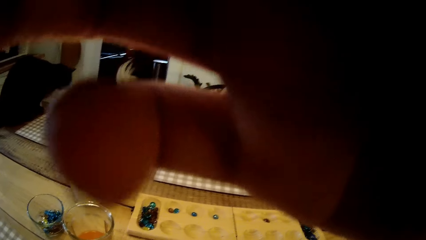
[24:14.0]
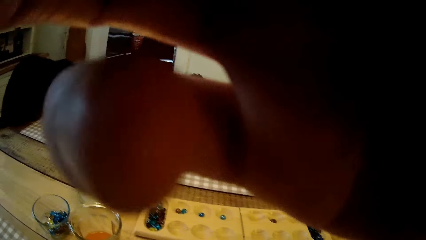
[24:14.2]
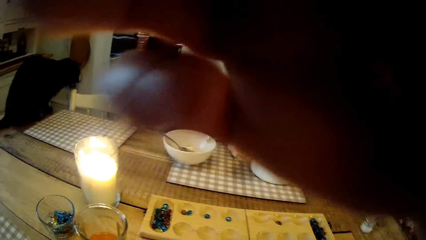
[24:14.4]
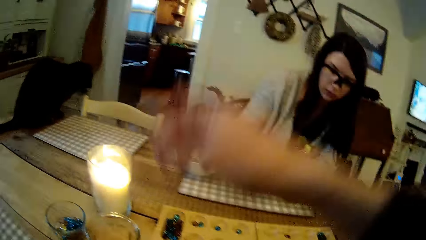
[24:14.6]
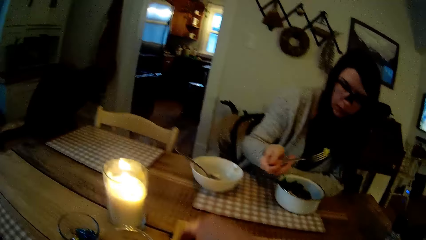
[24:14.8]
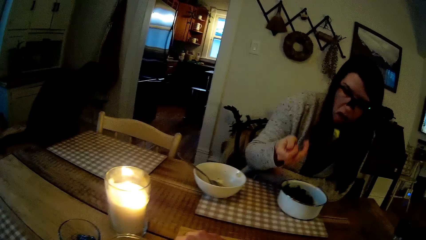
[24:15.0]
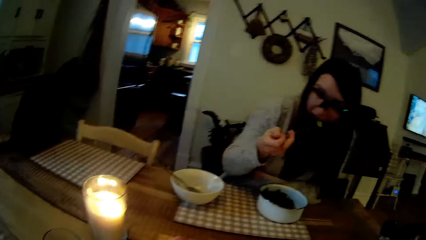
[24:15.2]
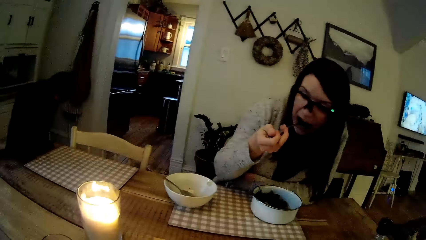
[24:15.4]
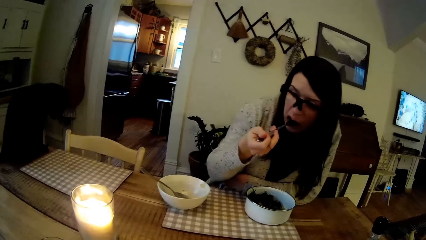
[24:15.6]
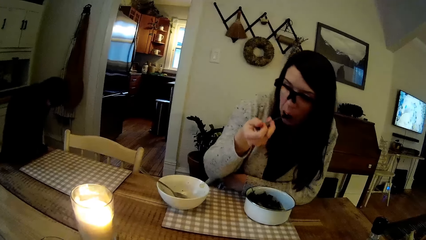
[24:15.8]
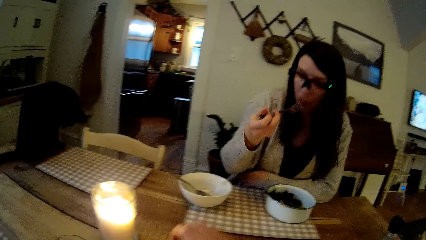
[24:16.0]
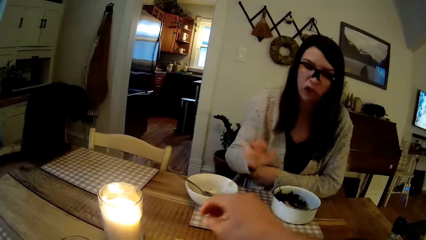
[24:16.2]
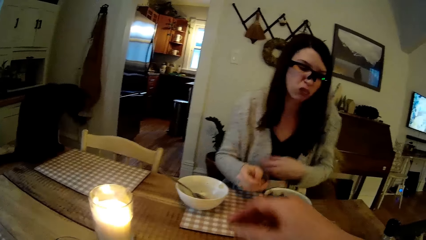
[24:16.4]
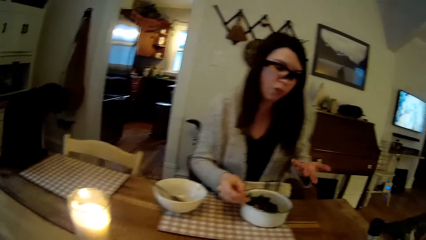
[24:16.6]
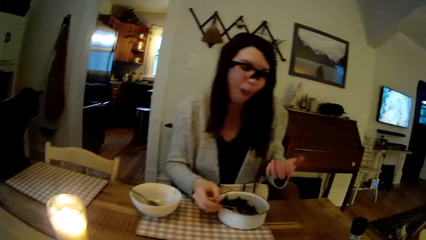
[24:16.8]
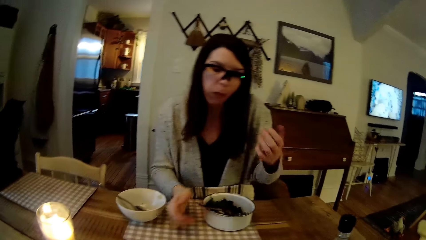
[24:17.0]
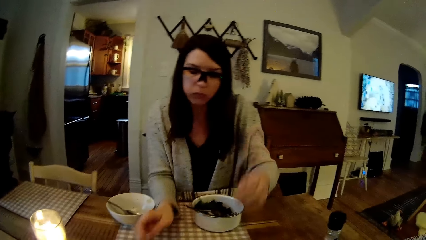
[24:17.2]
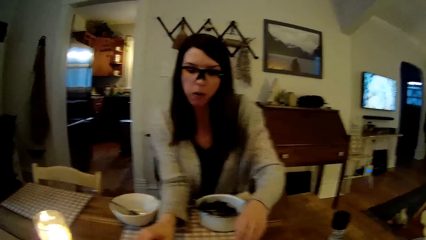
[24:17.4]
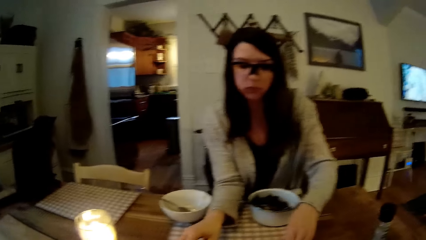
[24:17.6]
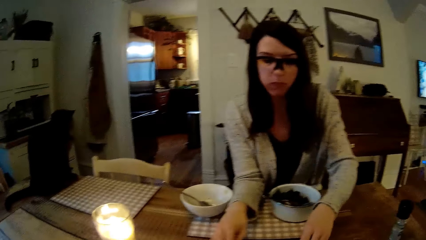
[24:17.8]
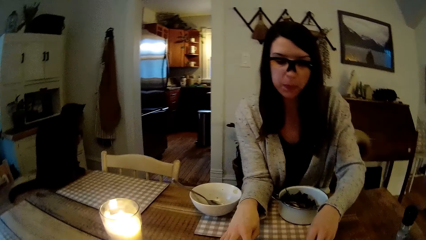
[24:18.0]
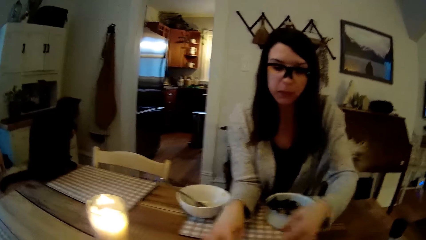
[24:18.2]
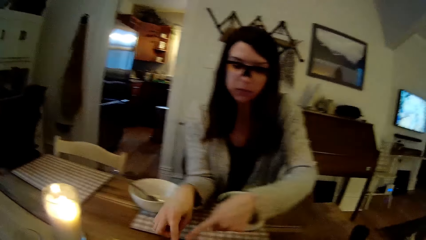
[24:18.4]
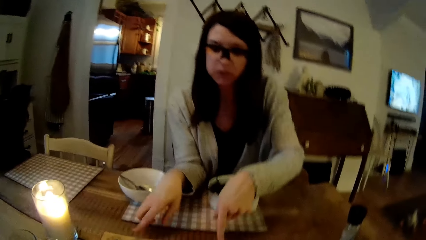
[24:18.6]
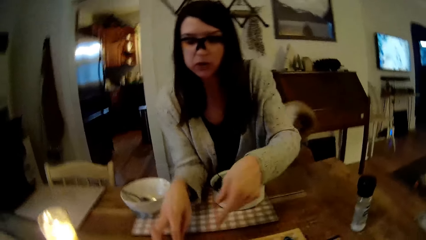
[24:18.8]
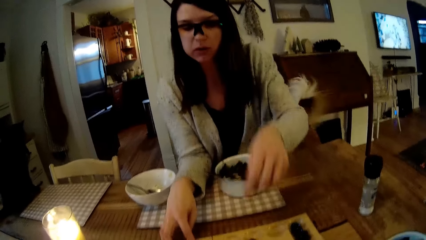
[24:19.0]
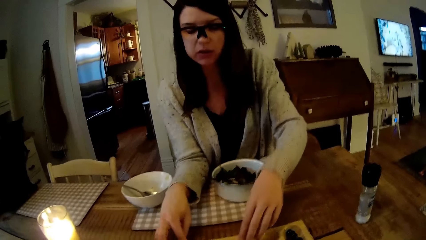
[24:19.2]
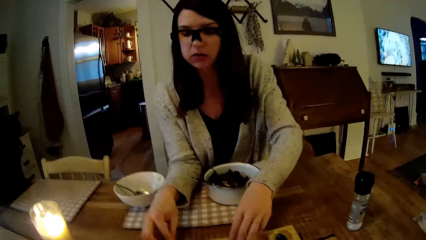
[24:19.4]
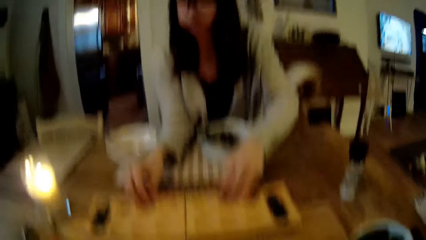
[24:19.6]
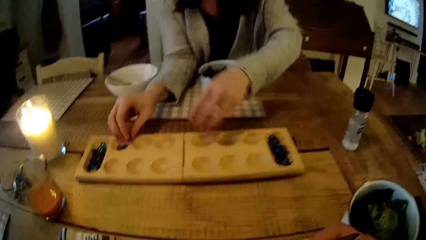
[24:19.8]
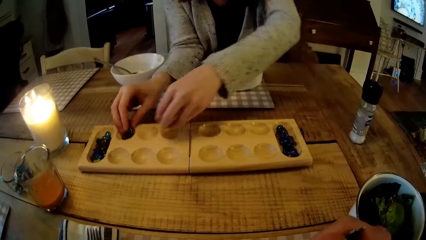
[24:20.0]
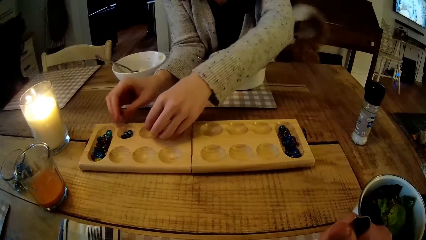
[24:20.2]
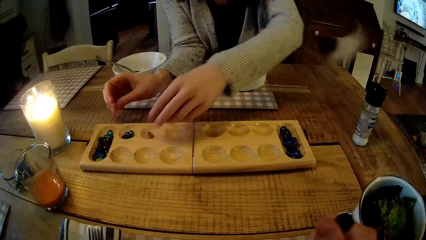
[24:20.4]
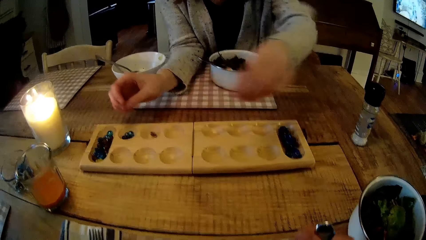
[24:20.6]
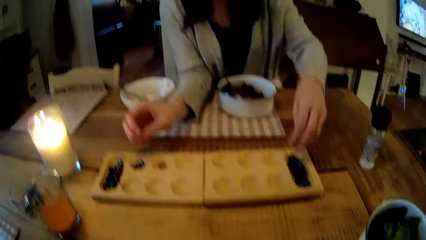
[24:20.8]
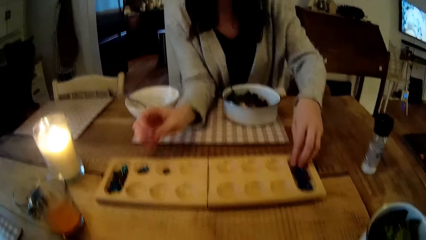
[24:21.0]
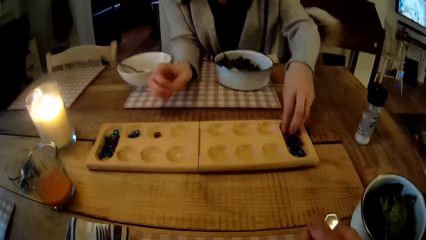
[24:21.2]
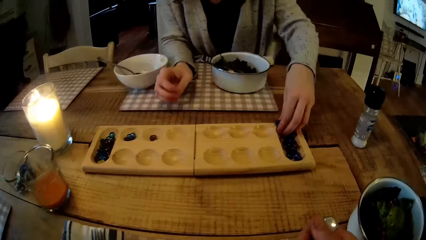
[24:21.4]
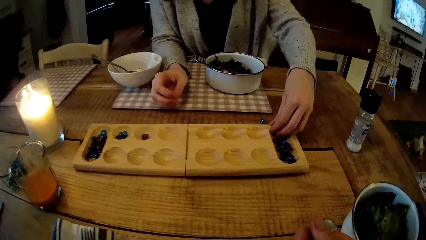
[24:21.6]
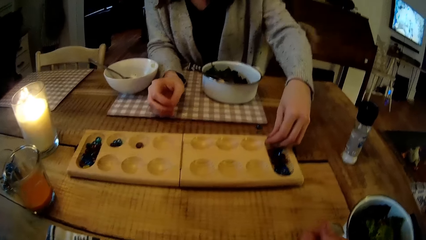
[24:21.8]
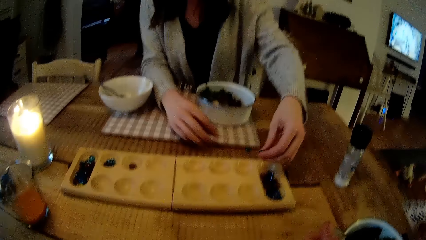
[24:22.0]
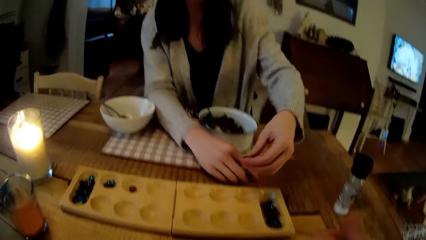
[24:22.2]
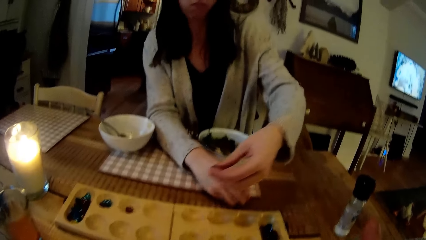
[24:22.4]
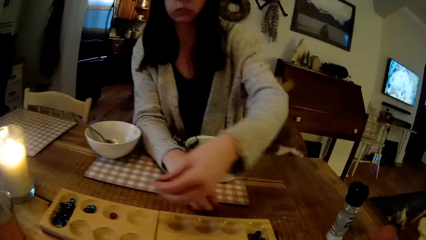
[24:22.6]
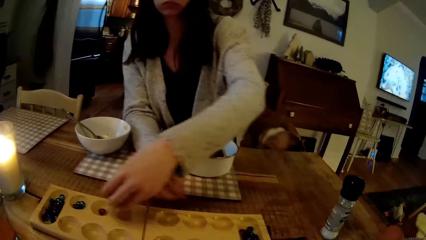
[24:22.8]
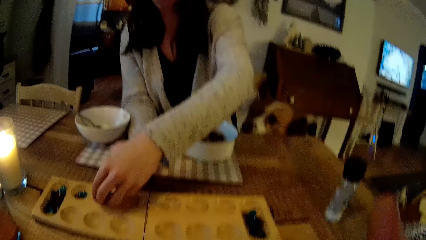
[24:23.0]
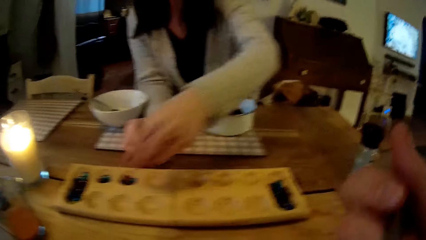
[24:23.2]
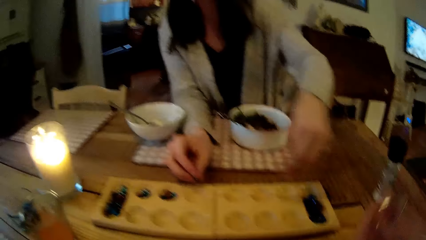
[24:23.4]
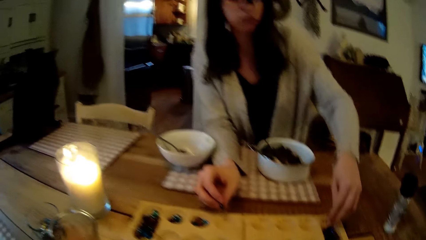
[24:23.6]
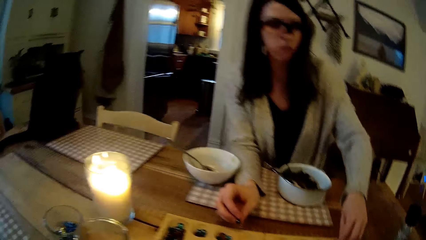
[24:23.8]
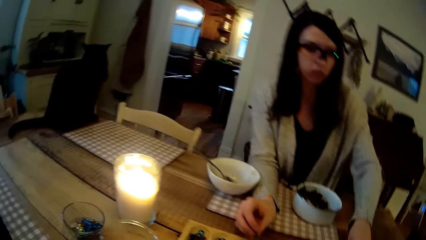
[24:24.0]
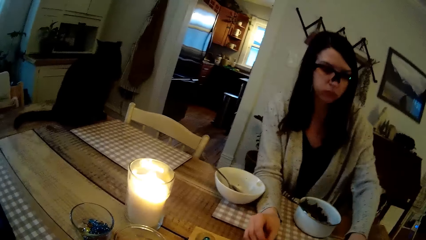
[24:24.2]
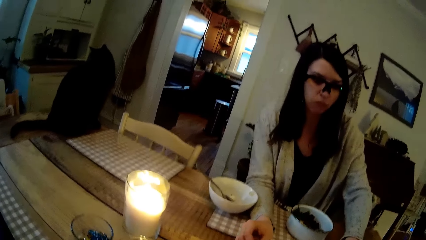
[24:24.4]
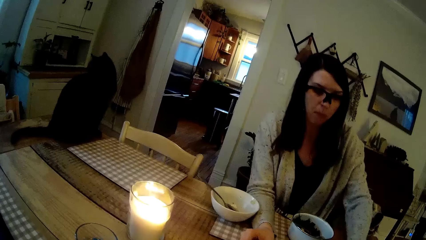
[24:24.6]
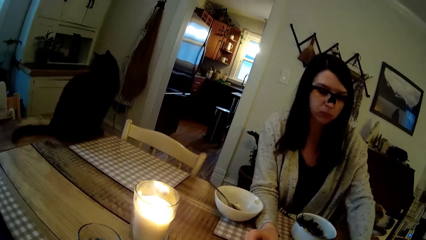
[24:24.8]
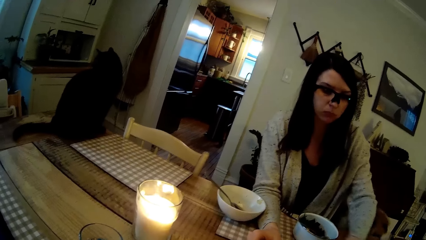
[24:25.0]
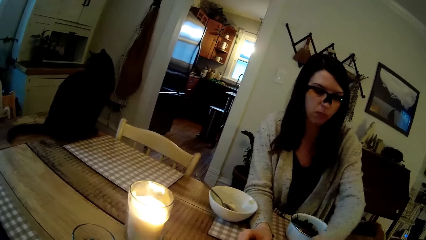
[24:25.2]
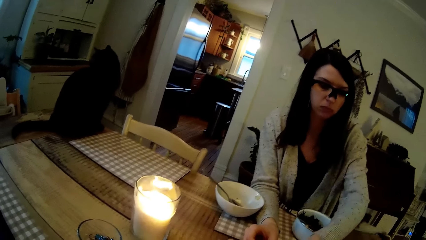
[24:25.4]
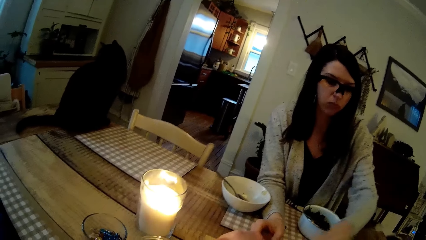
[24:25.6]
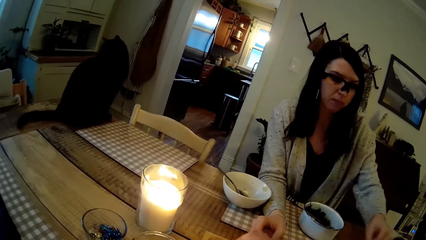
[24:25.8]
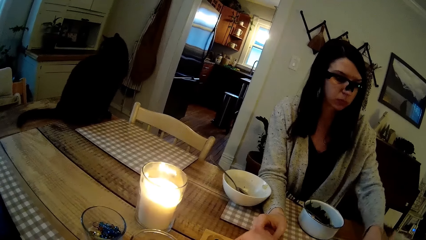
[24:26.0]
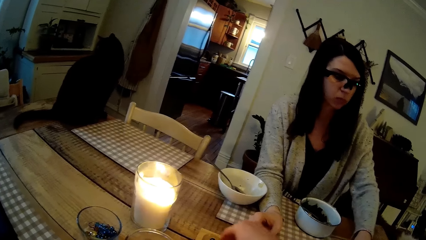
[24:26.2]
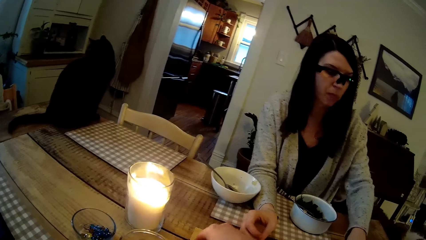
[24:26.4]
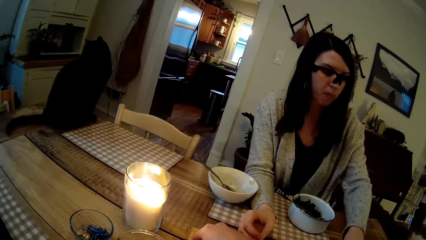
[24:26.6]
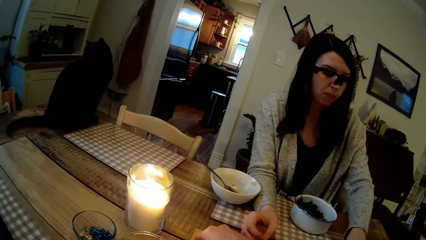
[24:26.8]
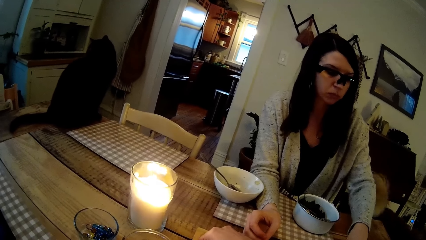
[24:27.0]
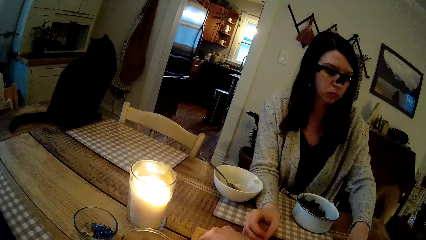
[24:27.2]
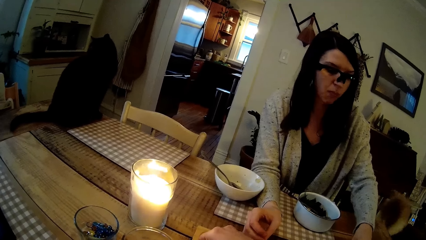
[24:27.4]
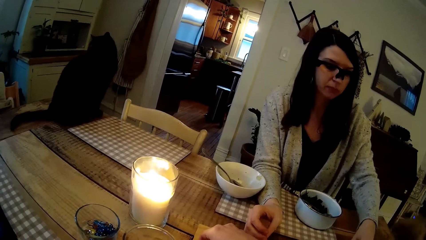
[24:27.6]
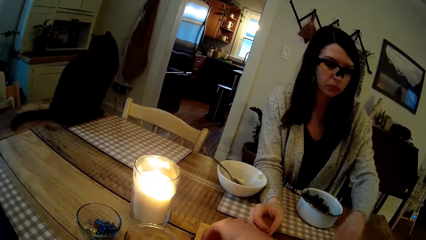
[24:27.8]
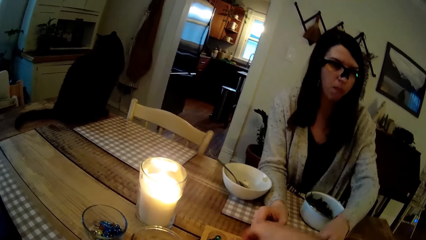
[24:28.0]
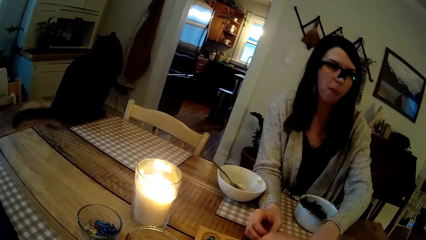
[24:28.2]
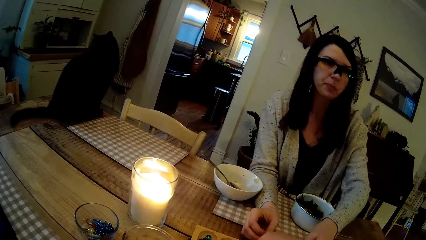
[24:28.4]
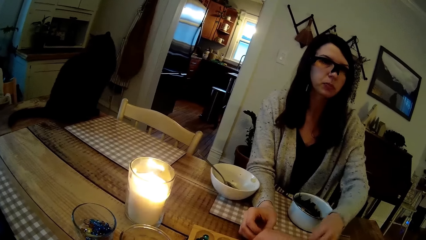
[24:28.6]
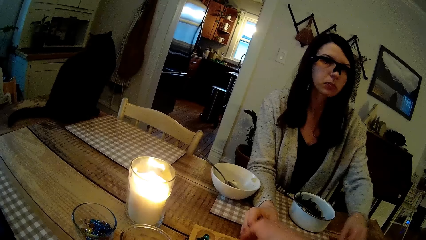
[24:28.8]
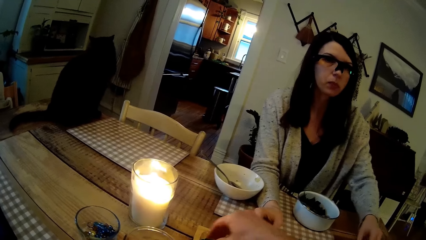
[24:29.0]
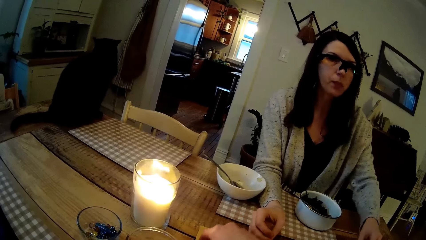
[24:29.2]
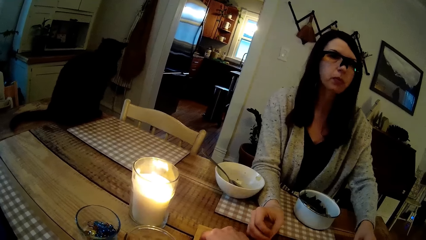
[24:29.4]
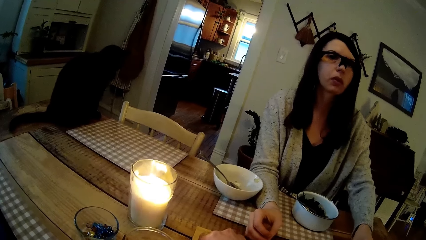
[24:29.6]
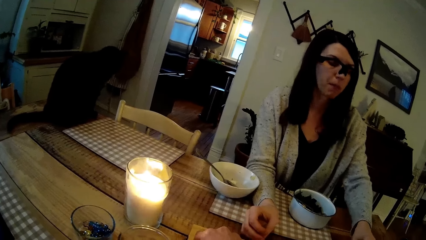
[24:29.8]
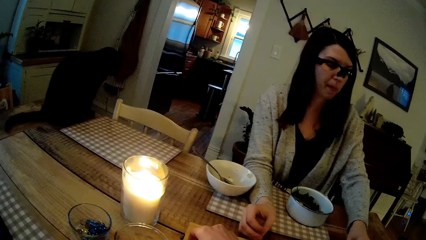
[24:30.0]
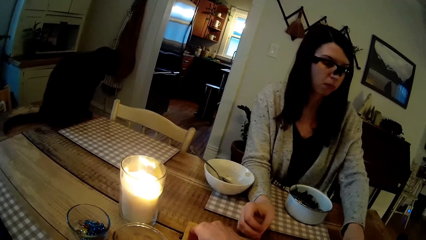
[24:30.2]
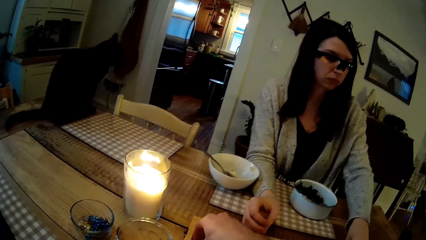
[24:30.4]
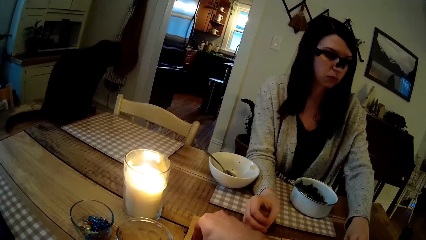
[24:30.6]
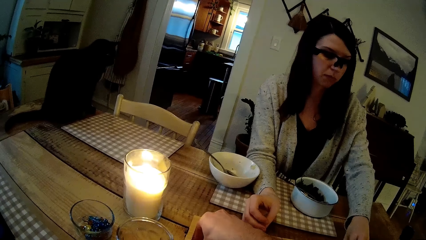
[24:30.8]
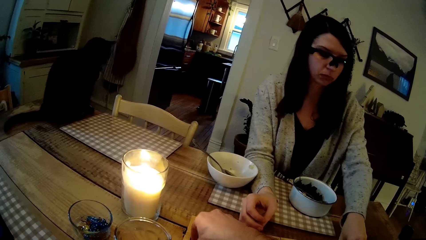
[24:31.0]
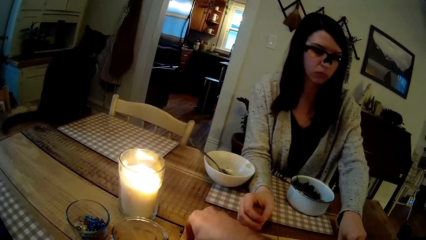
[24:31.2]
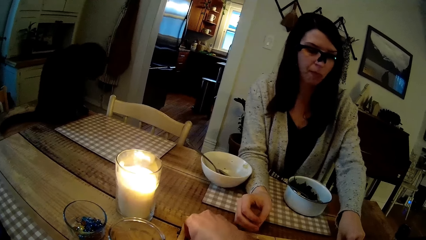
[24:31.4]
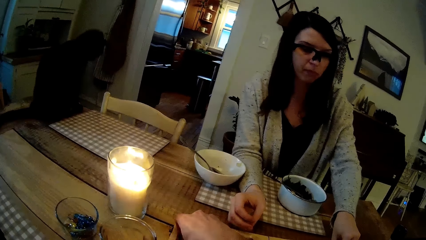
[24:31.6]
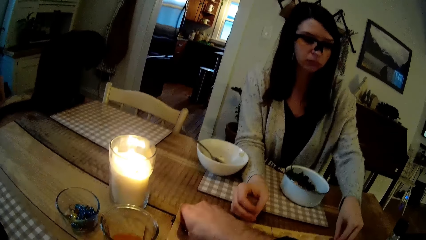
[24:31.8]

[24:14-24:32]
The camera wearer adjusts the camera on his head with his right hand. A woman eats food with the fork. The camera wearer plays the Awele game with his right hand. The woman interacts with the camera wearer. The woman drops the fork from her right hand into the bowl on the table. The woman moves her hands. The woman rearranges the Awele seeds in the Awele board with both hands. The woman drops the marble in the wooden board. The camera wearer holds the spoon in his right hand. The woman picks marbles from the wooden board, drops the marble on the table and picks up the marble on the table. The camera wearer eats the vegetables from the fork in his right hand. The woman drops the marbles in the wooden board. The camera wearer rearranges the Awele seeds in the Awele board with his right hand. He drops the marbles in the wooden board. The woman drops the marbles in the wooden board. The camera wearer picks up the marbles in the wooden board.
